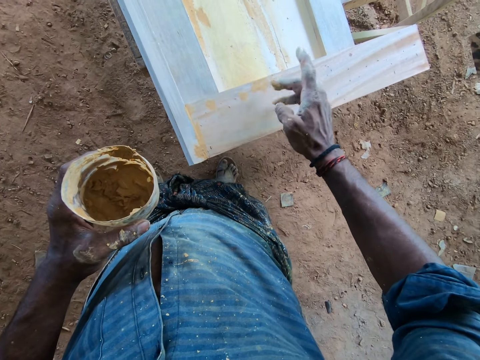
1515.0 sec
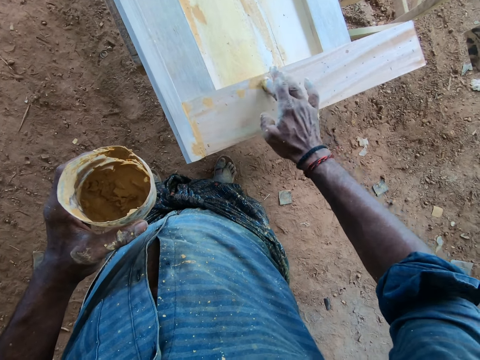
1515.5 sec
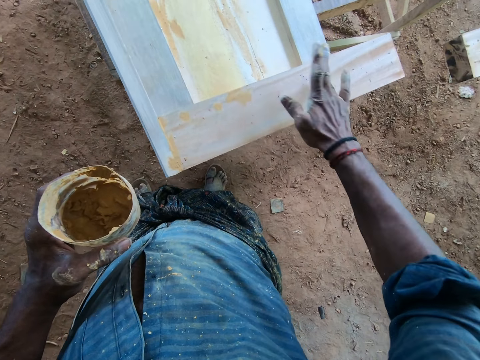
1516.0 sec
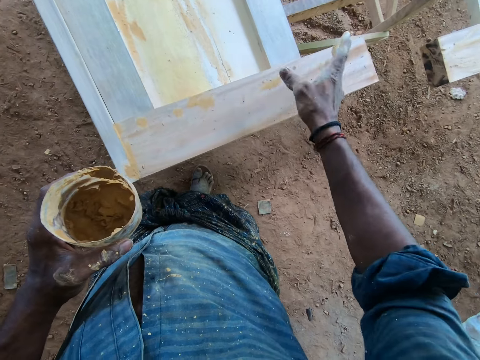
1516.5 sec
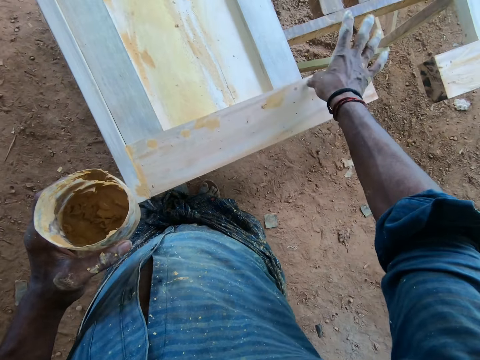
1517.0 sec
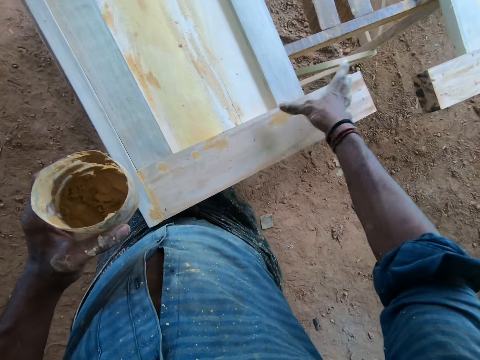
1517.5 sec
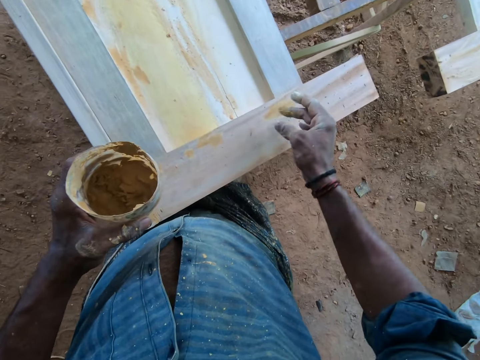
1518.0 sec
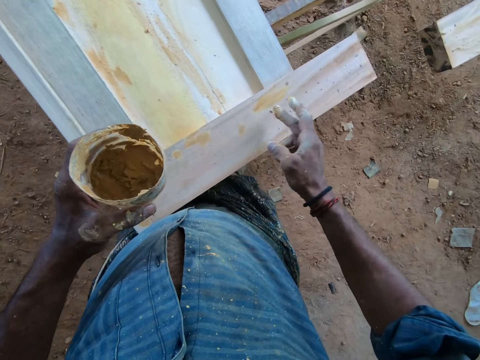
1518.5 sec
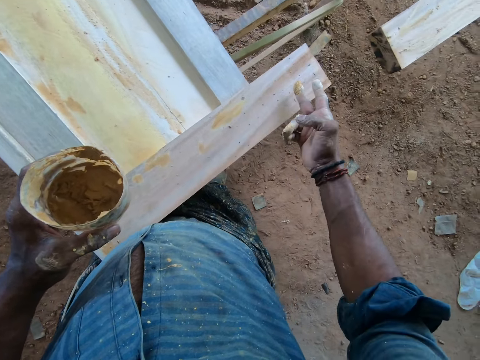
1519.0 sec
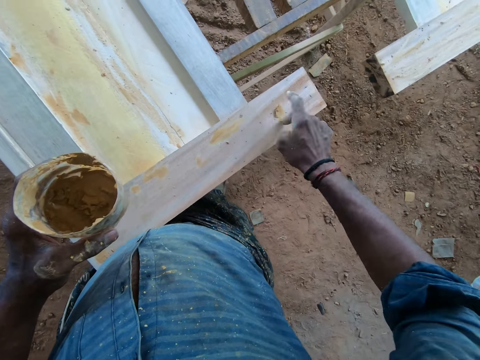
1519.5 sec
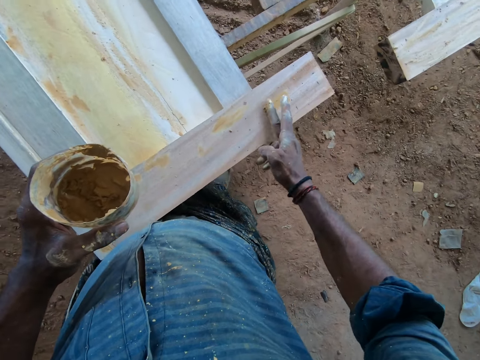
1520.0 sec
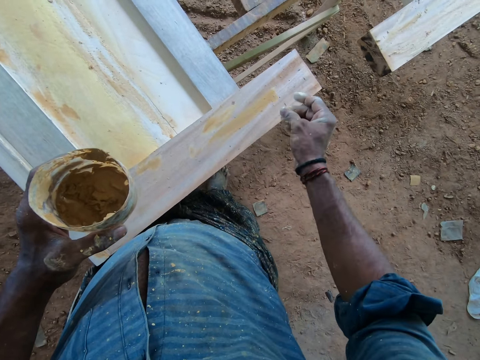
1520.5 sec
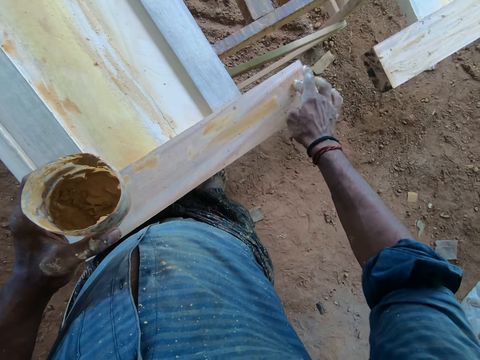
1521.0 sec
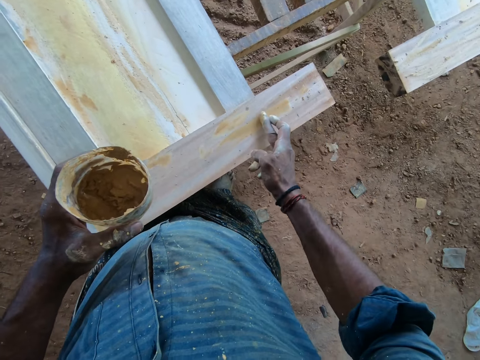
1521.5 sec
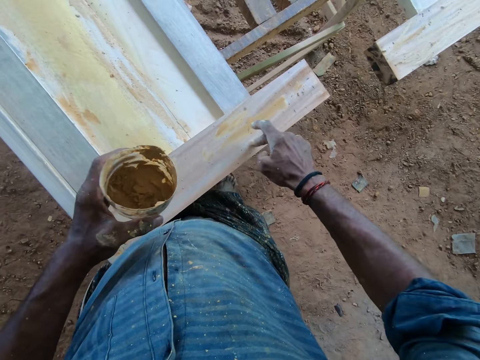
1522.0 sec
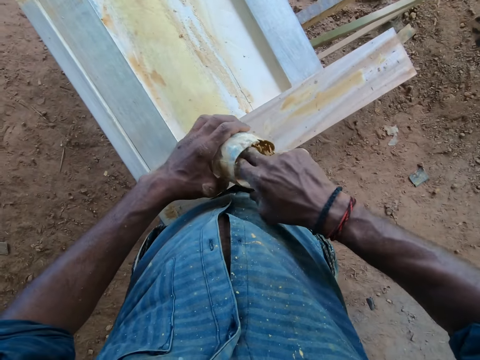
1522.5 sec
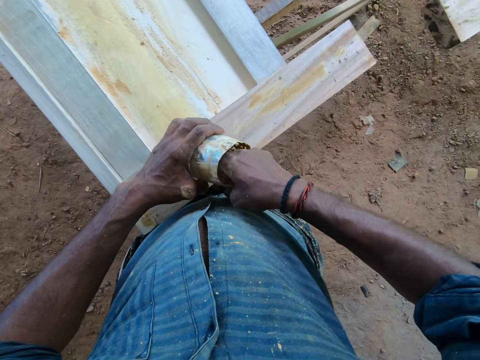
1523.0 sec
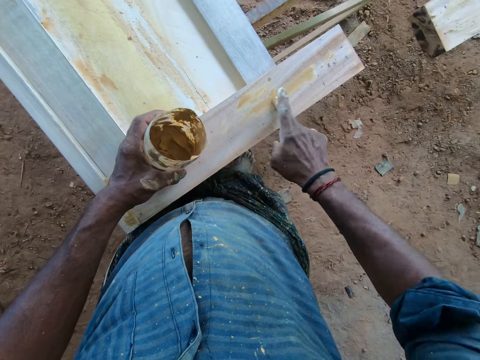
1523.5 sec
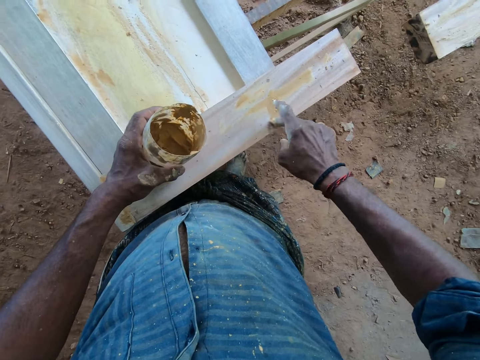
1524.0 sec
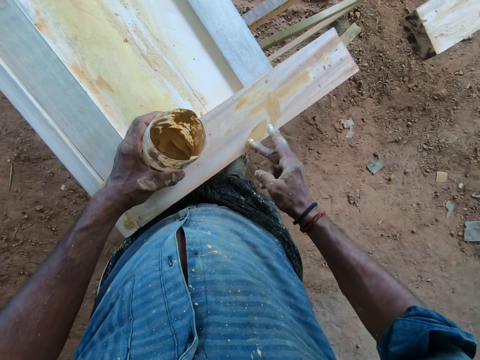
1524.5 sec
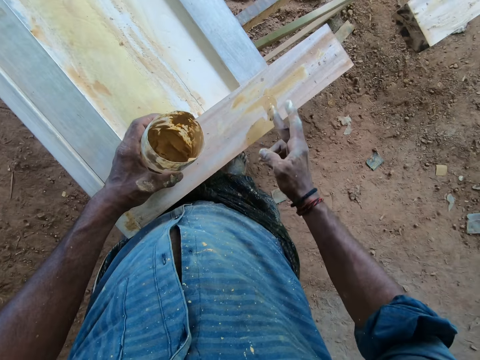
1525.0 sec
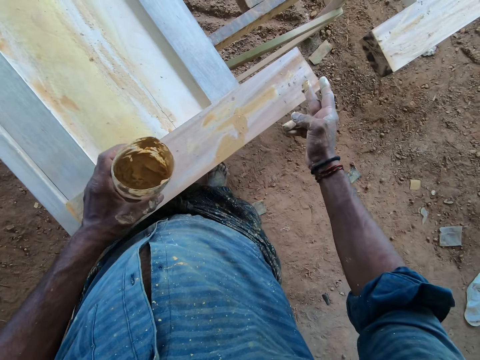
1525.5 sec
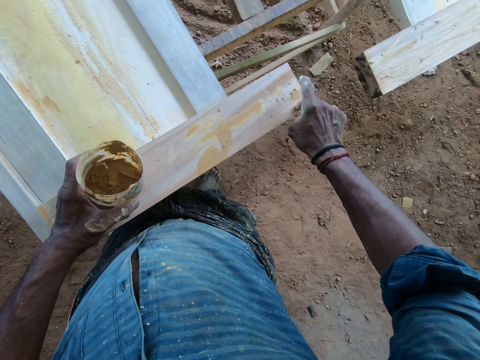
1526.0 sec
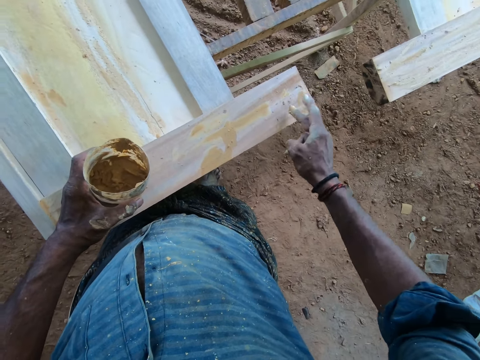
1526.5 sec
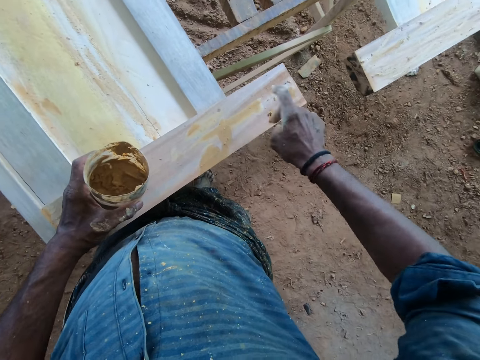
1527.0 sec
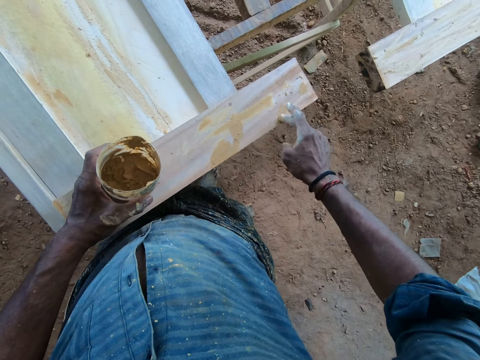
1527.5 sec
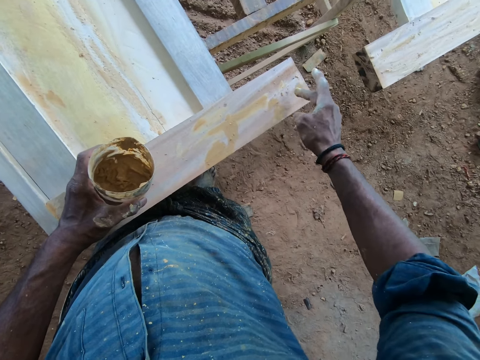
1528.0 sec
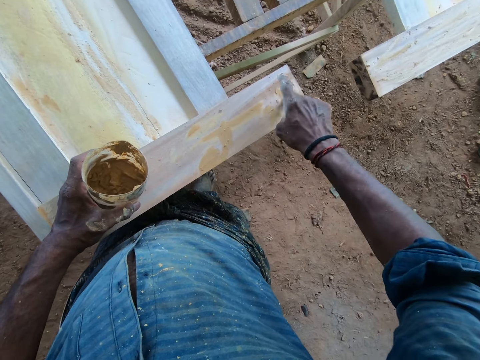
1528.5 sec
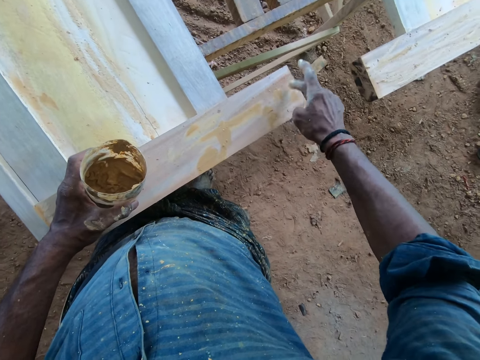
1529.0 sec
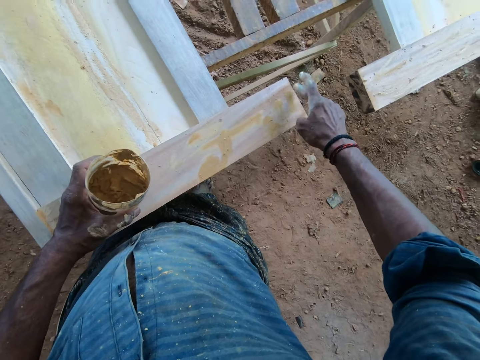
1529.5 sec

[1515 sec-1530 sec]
The camera wearer holds the bucket with the left hand. They dip the hand in the container. They scoop wood glue from the container. They apply wood glue on the wooden head board. They paint the wood.

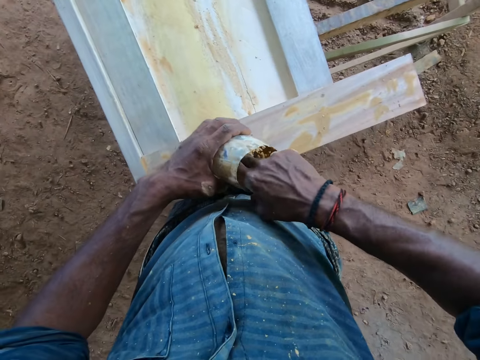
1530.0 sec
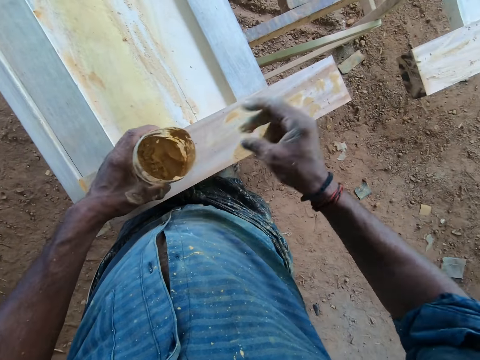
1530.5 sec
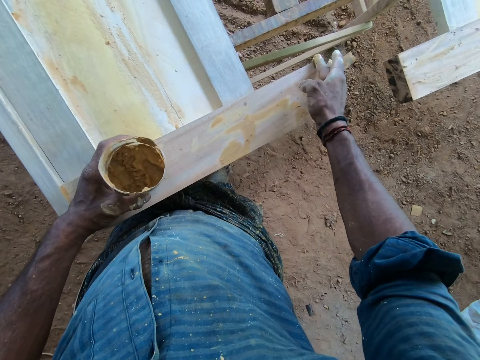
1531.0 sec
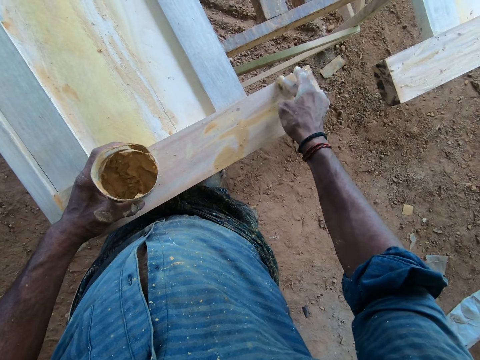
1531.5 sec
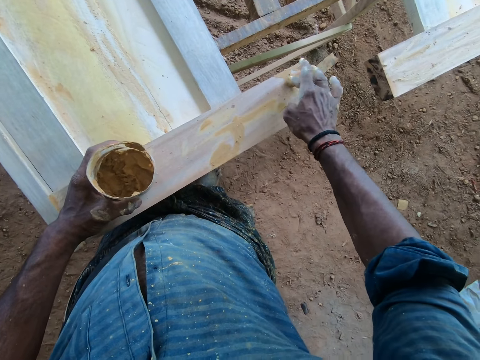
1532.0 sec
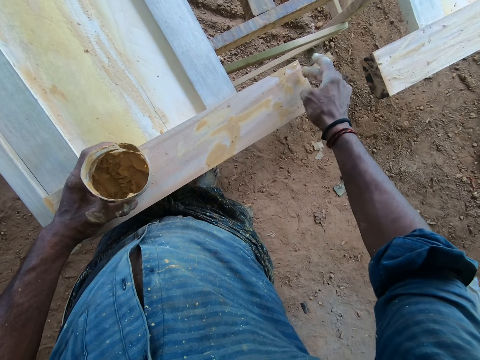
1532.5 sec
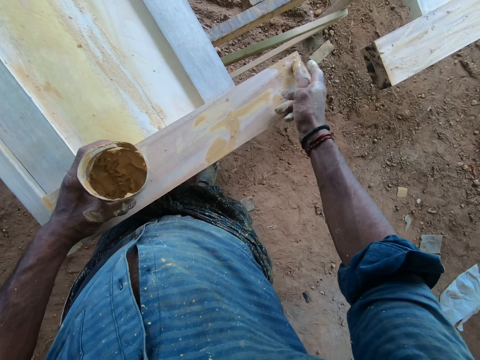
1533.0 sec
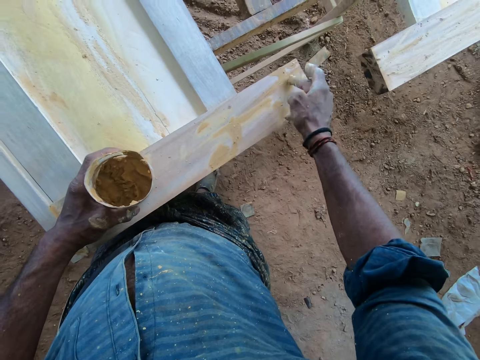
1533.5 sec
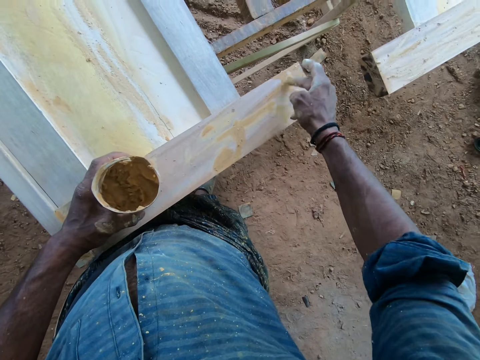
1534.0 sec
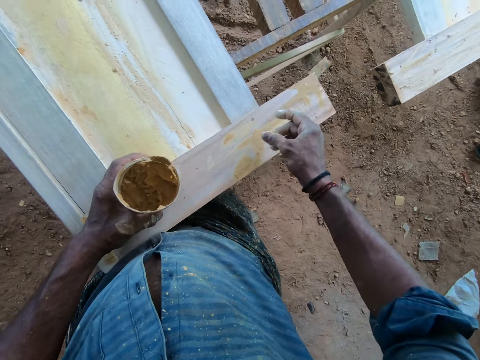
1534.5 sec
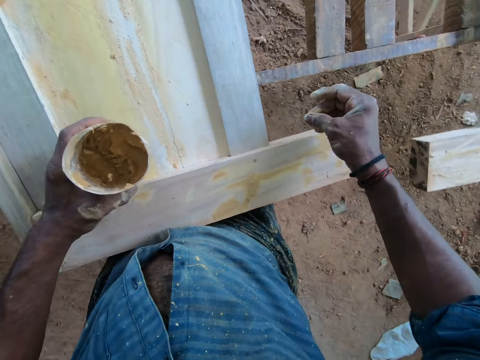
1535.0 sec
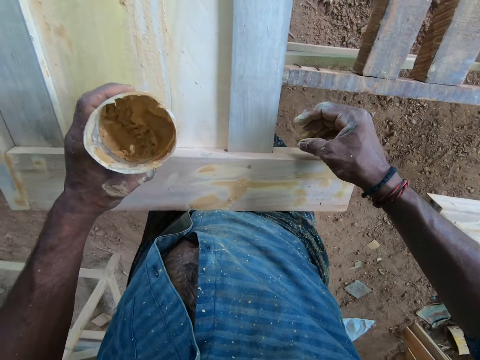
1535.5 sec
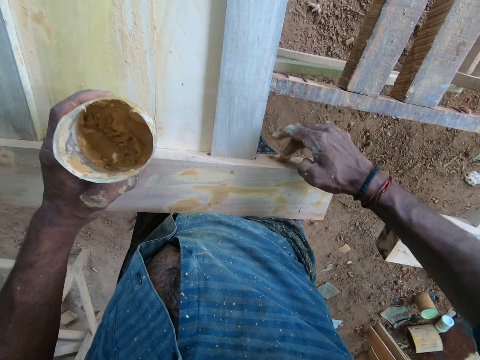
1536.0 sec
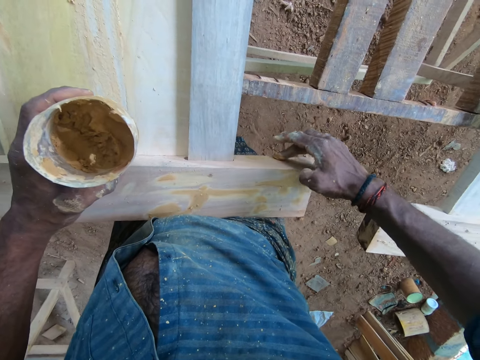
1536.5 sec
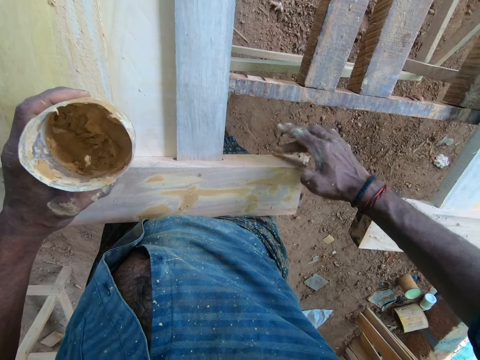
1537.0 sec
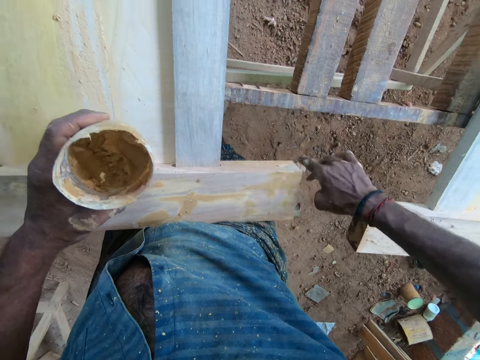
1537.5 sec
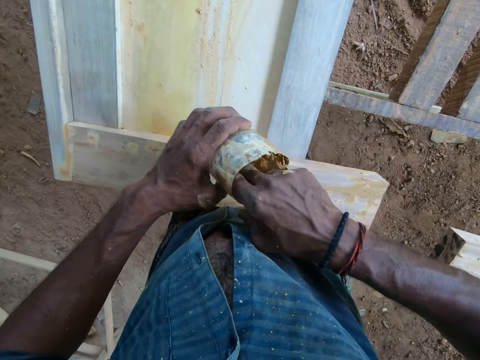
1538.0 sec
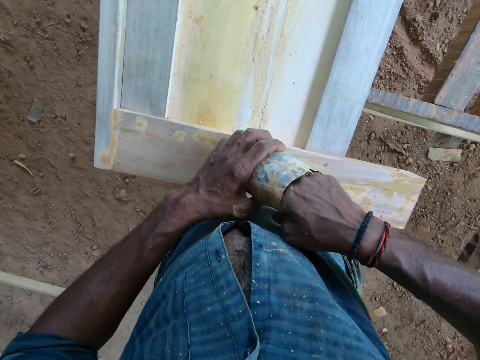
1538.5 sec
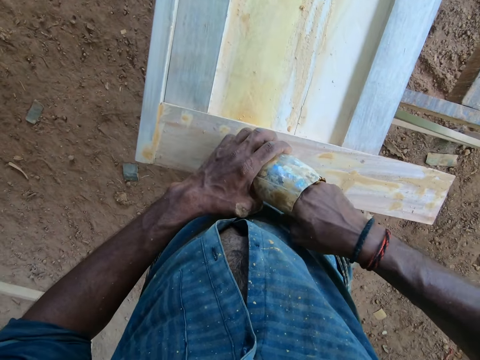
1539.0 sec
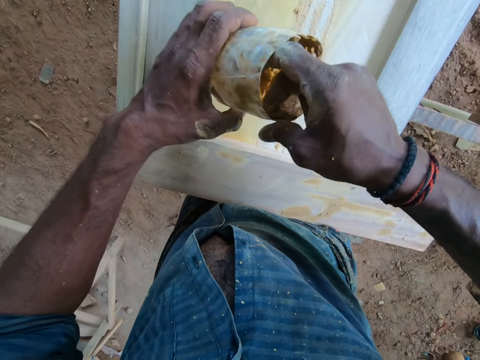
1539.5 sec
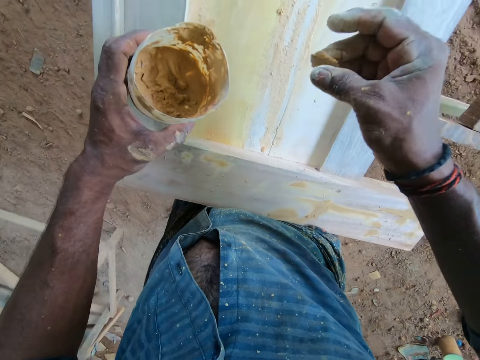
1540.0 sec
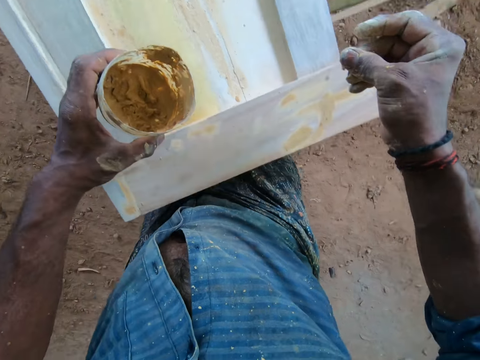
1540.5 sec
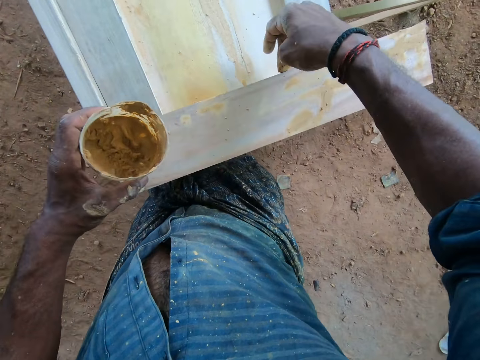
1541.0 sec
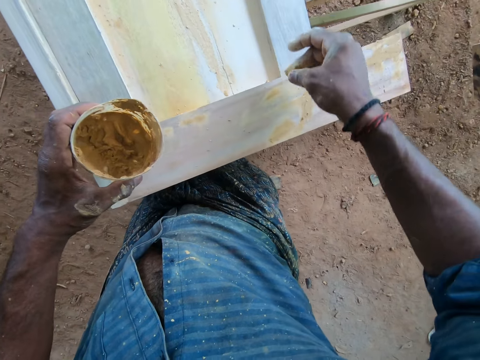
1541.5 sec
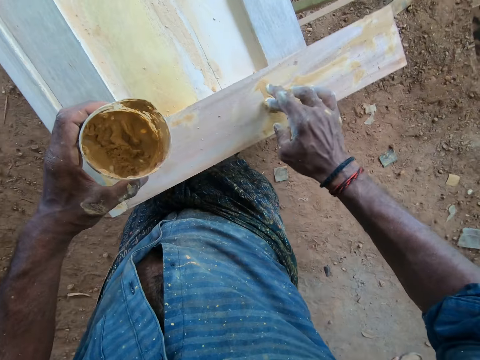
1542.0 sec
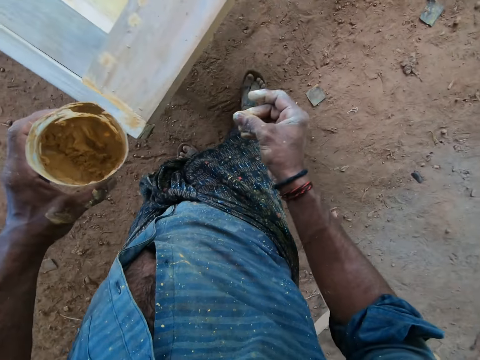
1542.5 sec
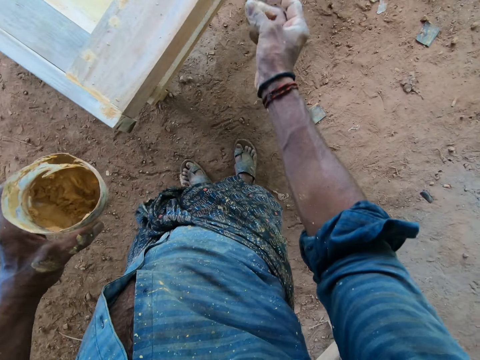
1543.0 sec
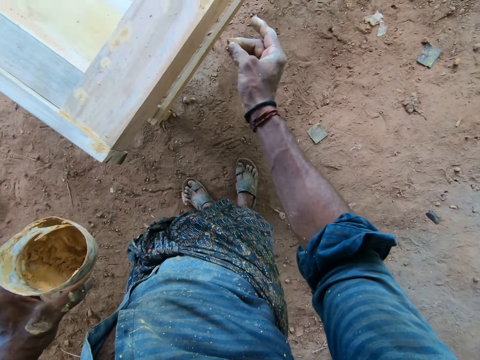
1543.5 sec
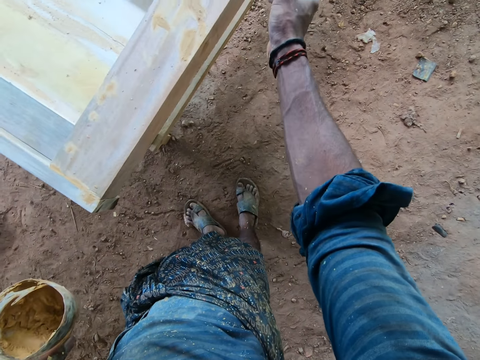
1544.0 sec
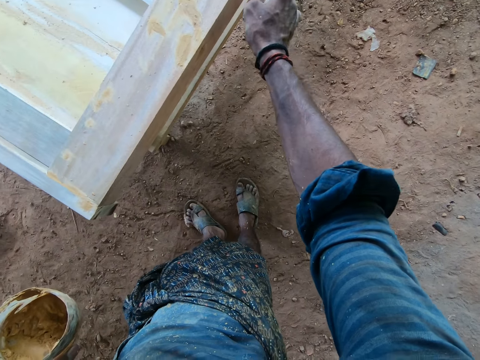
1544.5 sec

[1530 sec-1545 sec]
The camera wearer dips the hand in the container. They scoop wood glue from the container, apply the wood glue on the wooden head board, and put the bucket on the wood. They dip the hand in the container. They chop the gum from the bucket. They scoop the wood glue from the container and apply the wood glue on the wooden head board.
